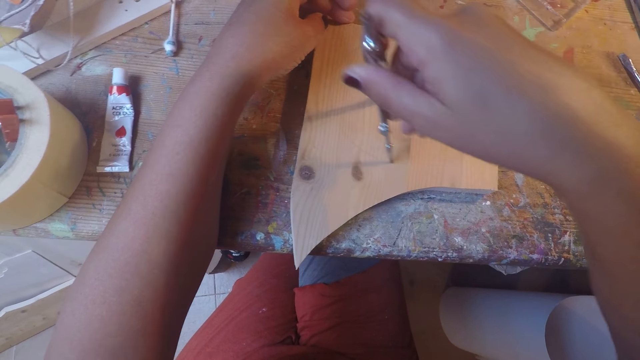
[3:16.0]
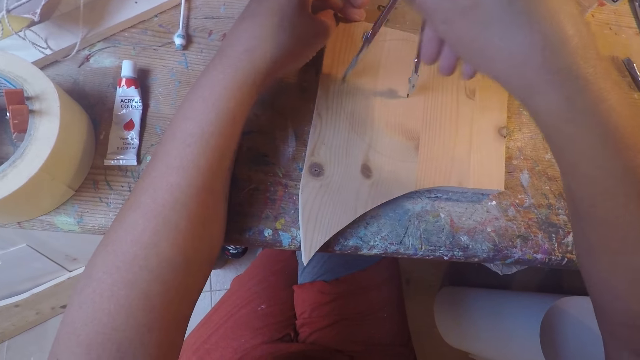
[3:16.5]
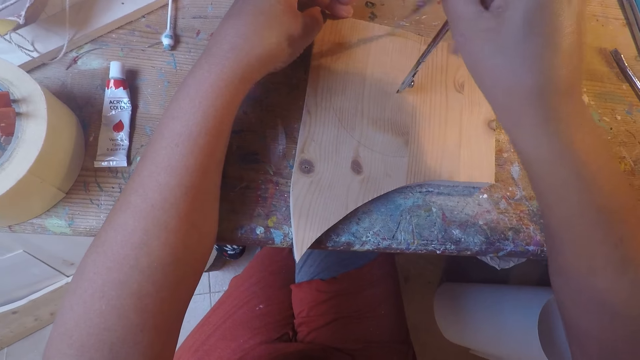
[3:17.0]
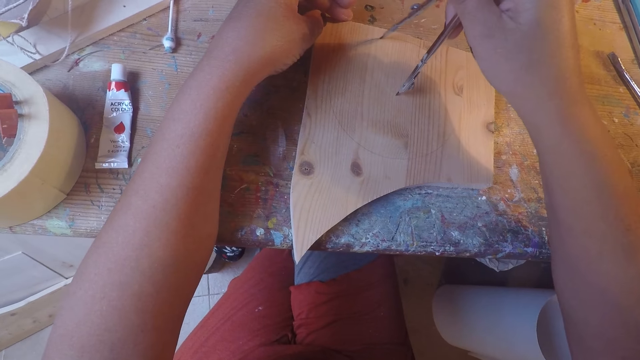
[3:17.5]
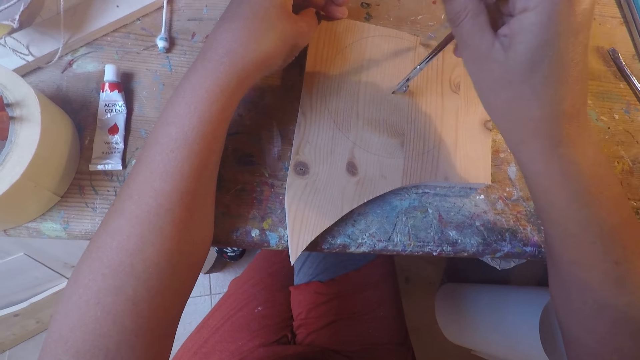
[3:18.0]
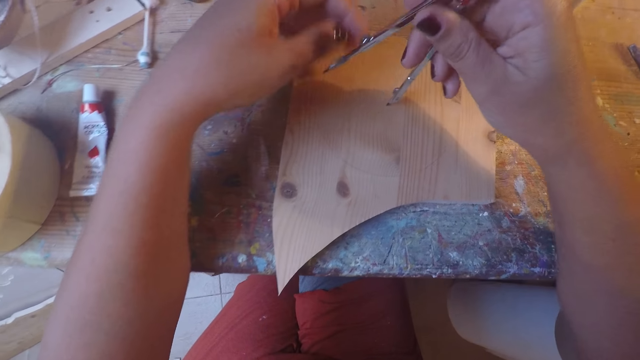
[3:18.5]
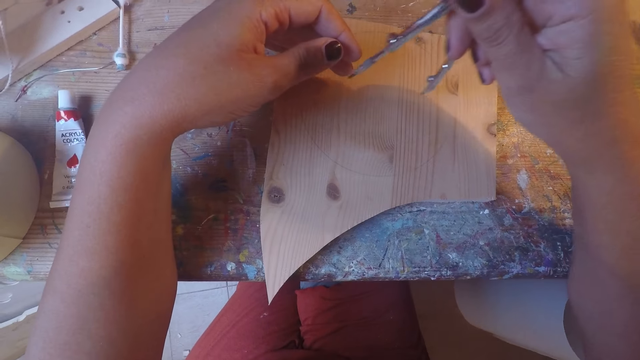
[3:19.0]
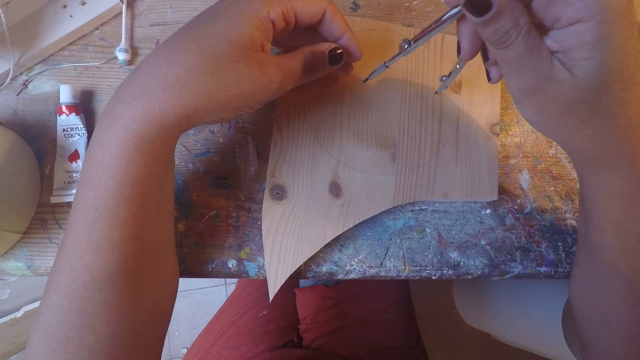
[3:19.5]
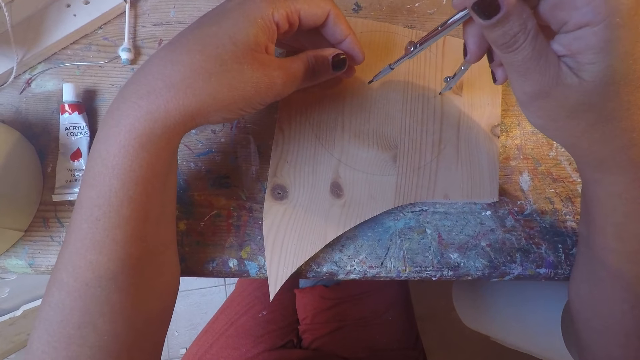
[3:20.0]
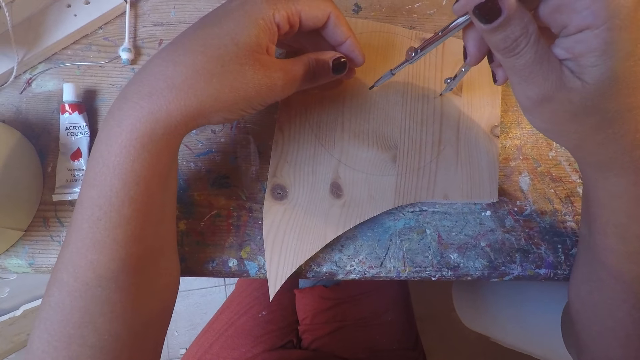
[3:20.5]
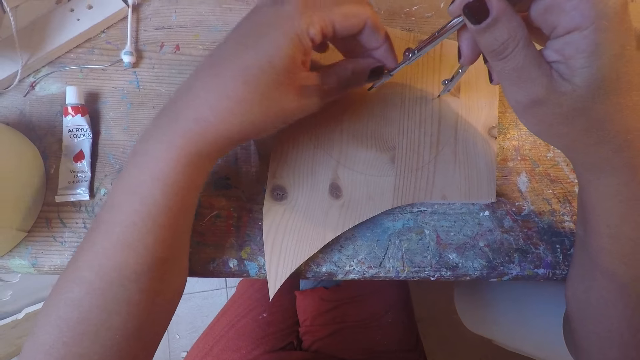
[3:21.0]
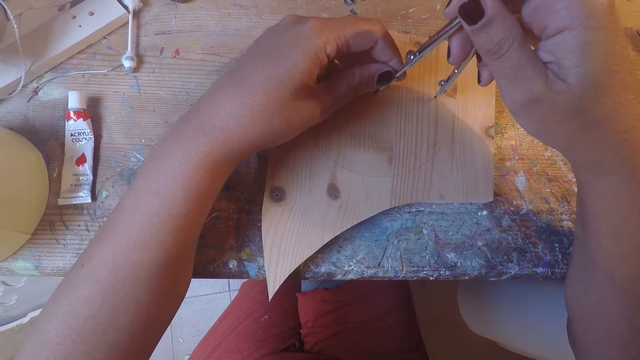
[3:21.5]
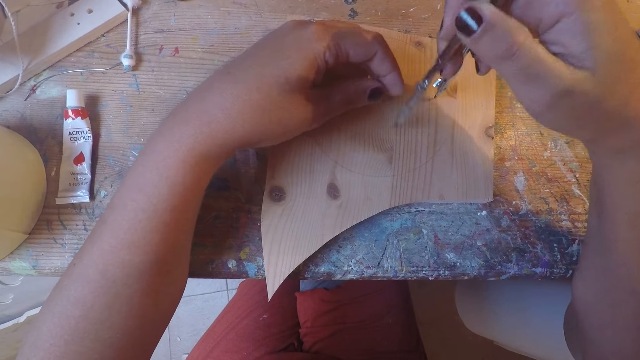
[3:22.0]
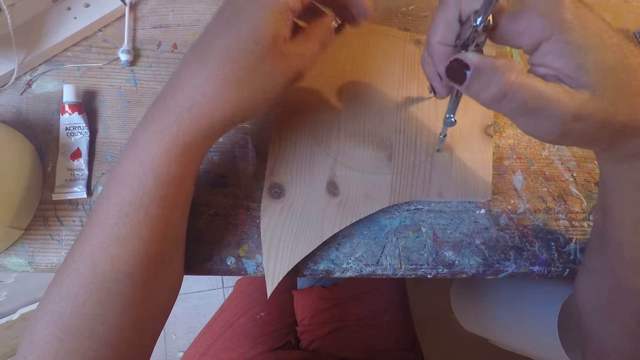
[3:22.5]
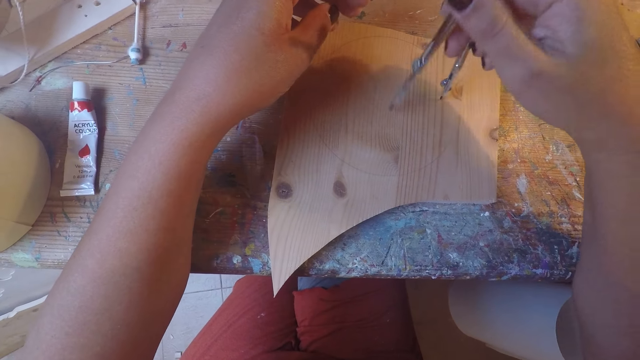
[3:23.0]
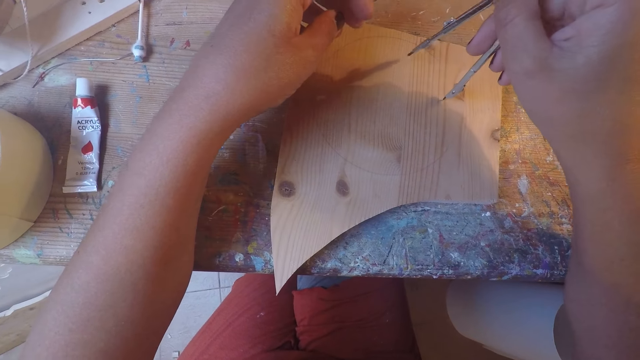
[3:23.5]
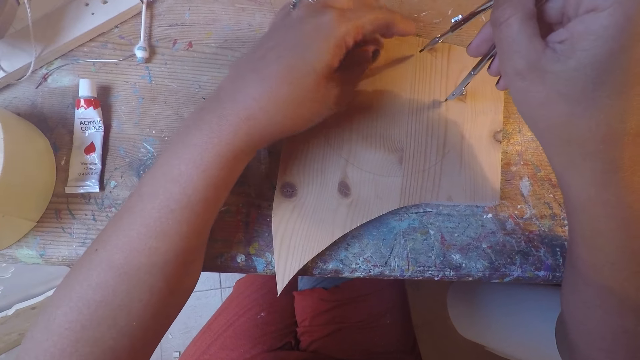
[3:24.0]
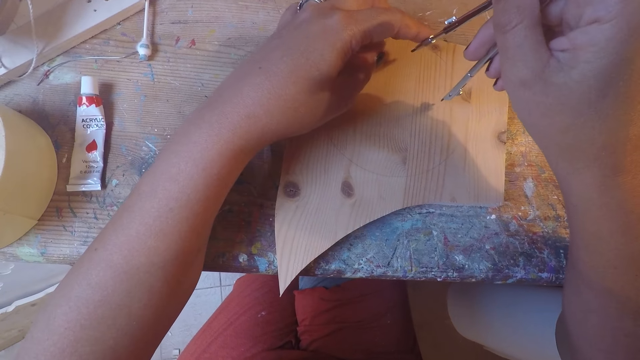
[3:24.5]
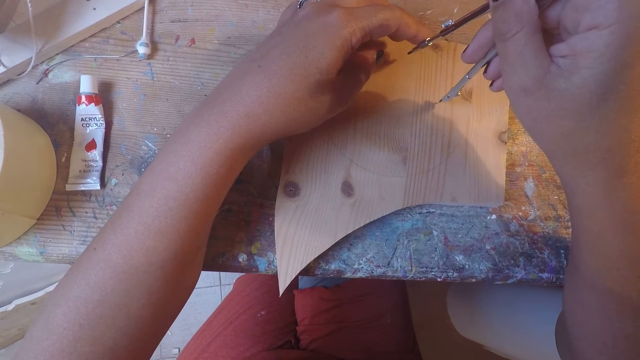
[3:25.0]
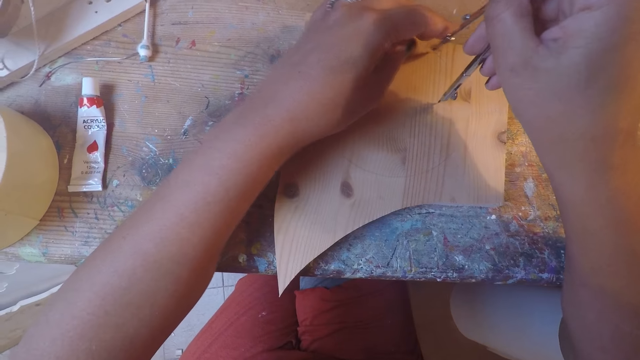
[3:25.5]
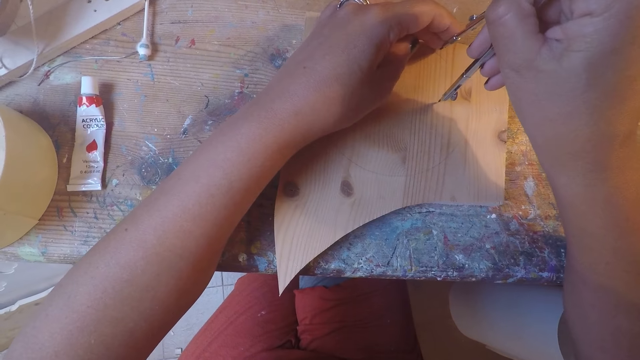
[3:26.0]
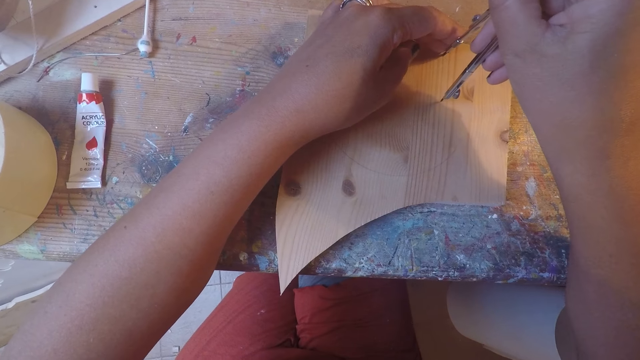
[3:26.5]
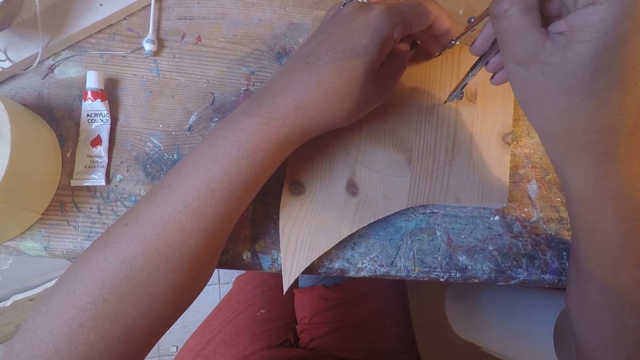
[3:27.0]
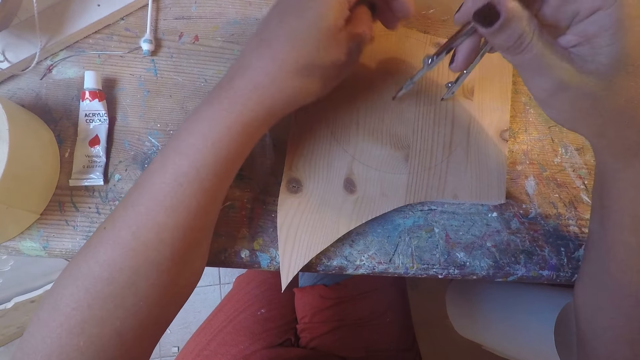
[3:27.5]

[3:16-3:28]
The camera wearer moves the compass on a piece of board. She adjusts the compass with her left hand. She draws on the wood plank on the work table with the compass in her right hand. She adjusts the compass with her left hand. She moves the compass on the piece of board.

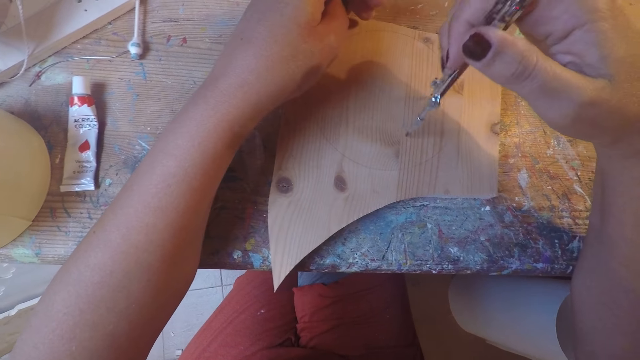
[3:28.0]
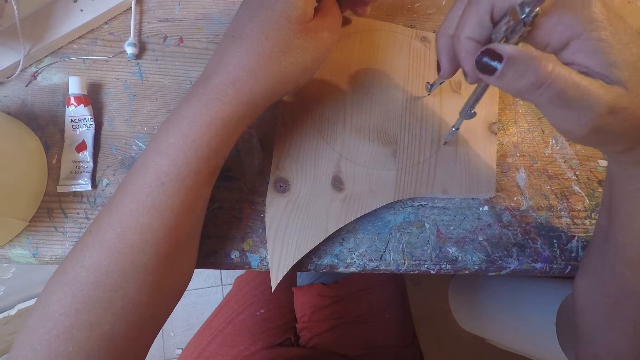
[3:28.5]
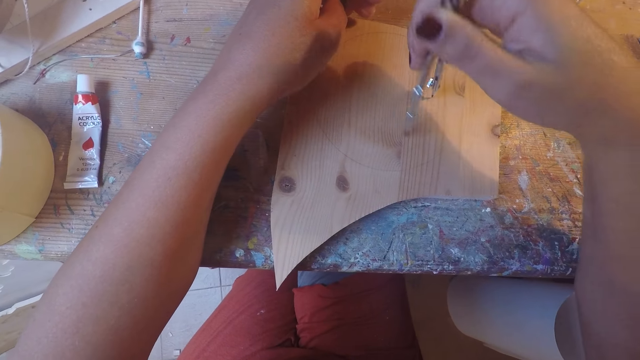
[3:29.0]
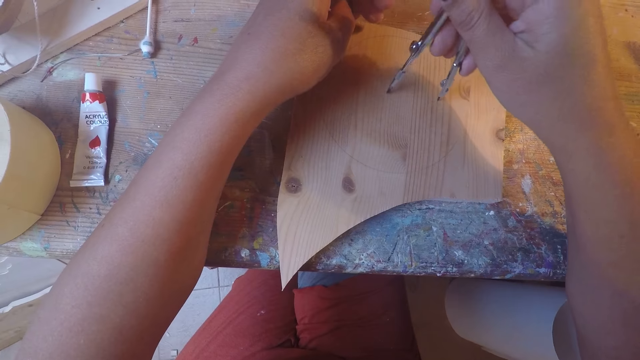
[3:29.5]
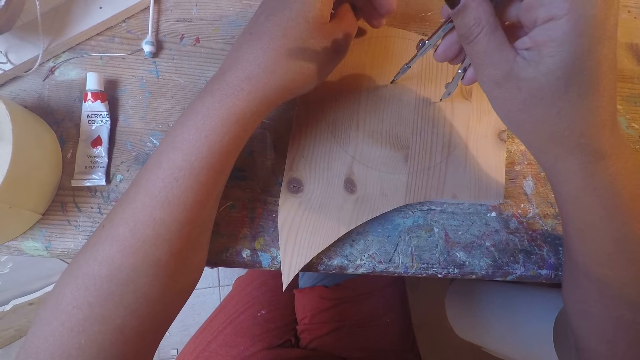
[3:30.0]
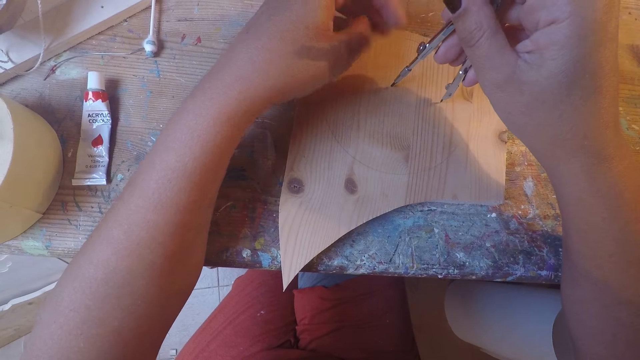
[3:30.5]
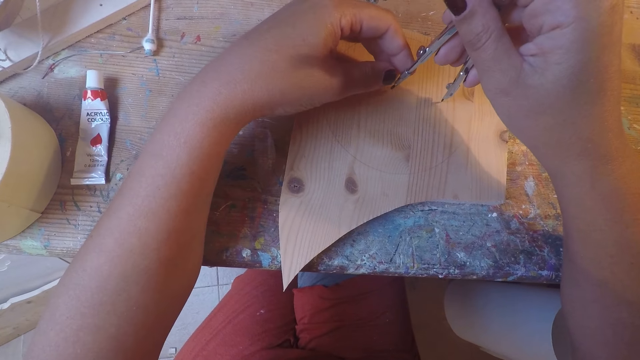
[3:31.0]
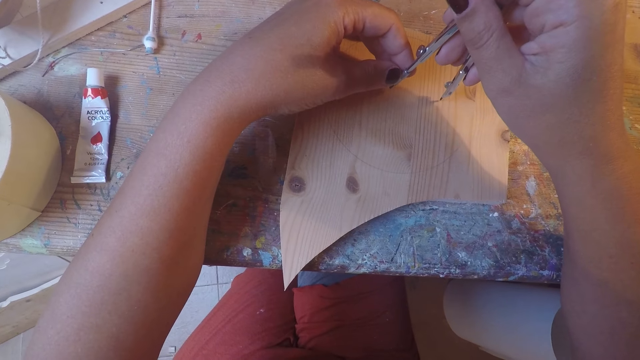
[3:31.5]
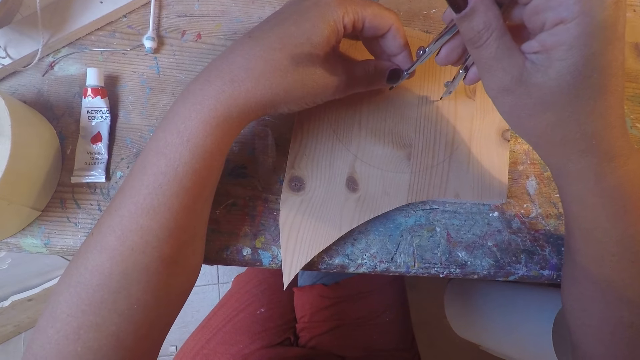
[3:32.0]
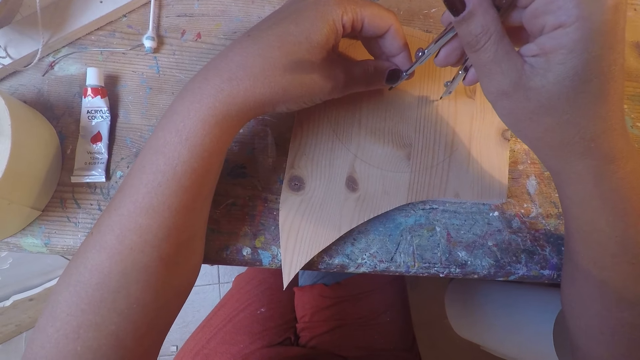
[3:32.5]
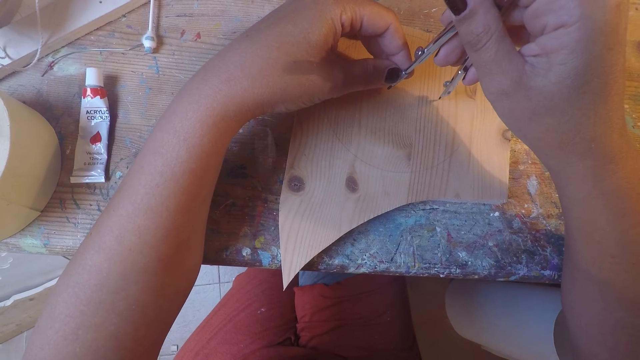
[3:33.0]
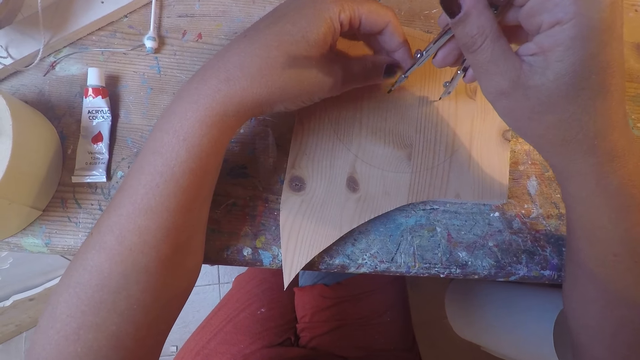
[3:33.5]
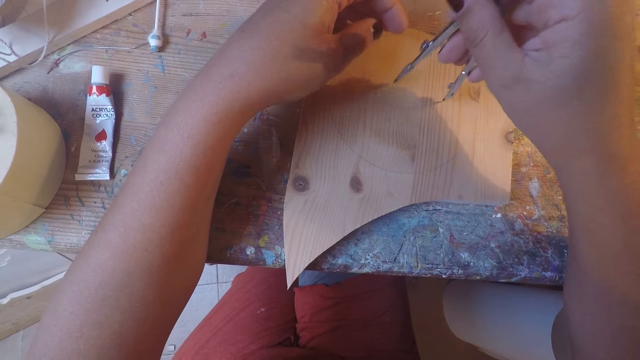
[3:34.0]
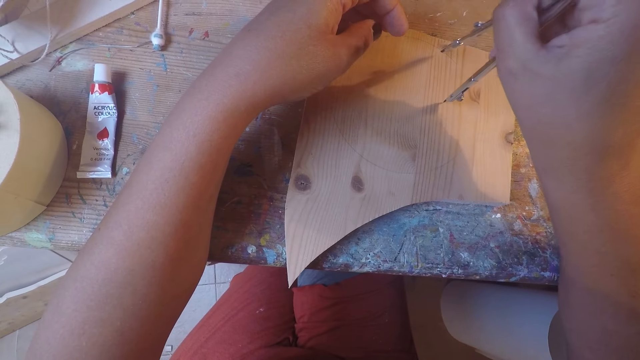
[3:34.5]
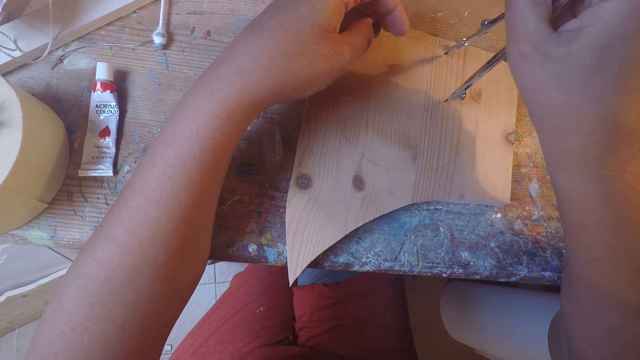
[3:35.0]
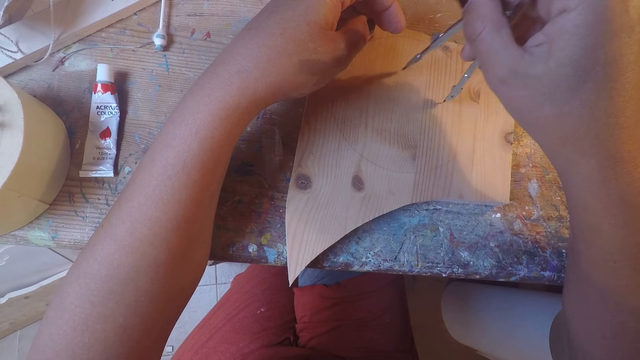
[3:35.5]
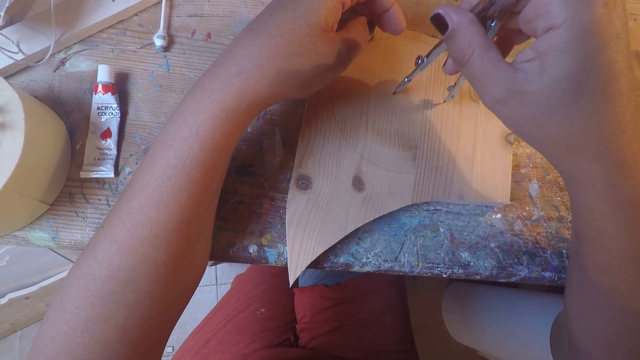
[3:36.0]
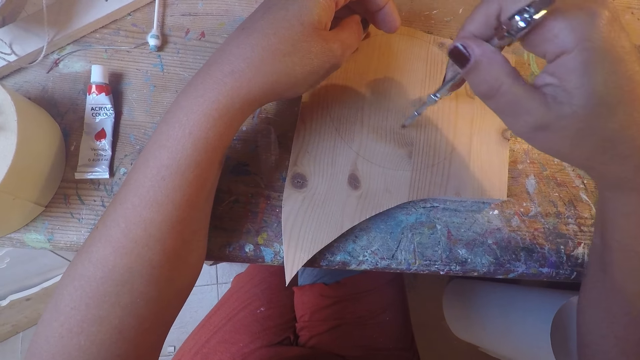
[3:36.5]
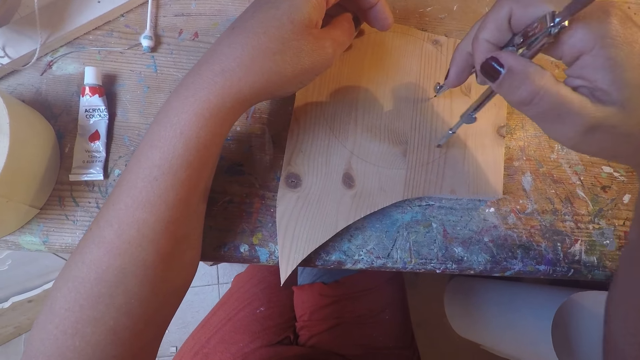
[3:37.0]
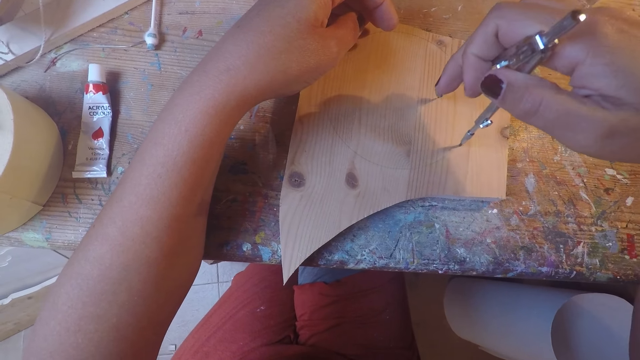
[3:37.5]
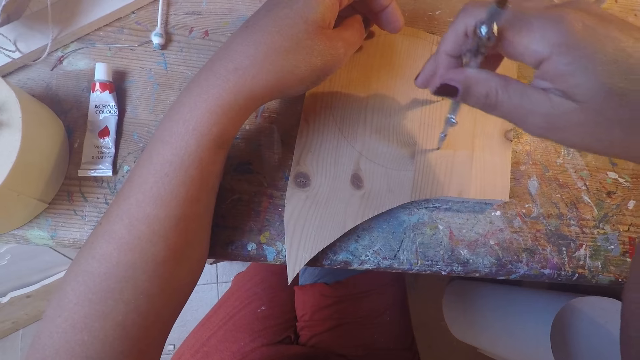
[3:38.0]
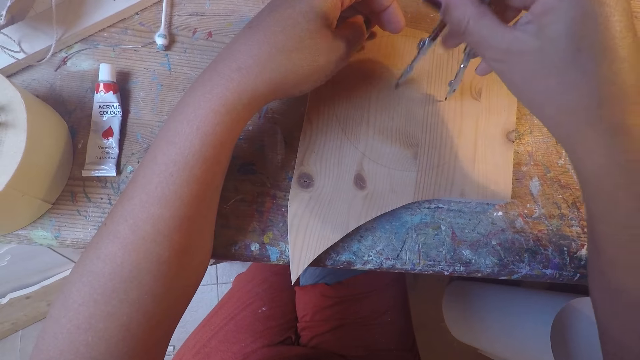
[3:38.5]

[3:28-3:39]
The camera wearer draws on the wood plank on the work table with the compass in her right hand. She adjusts the compass with her left hand. She draws on the wood plank on the work table with the compass in her right hand.
